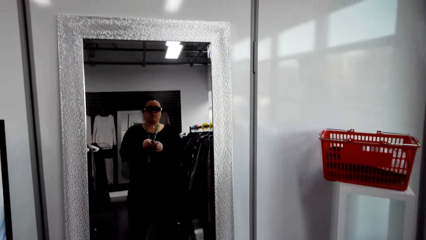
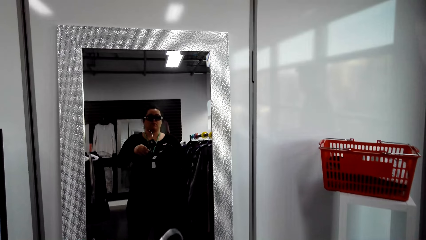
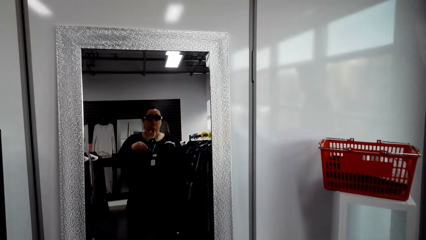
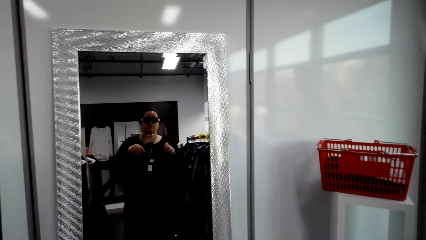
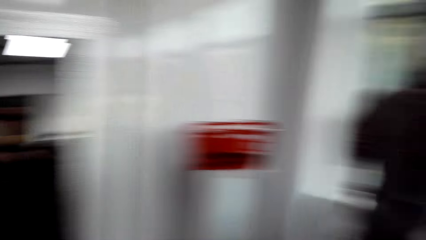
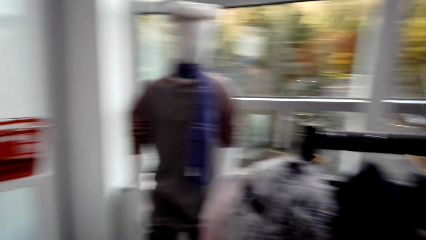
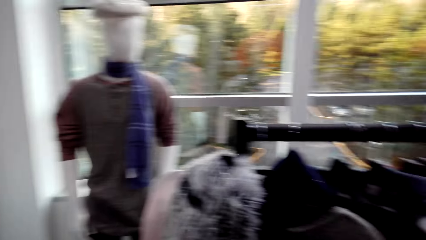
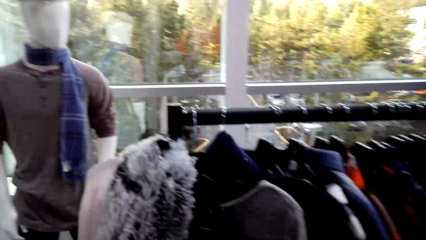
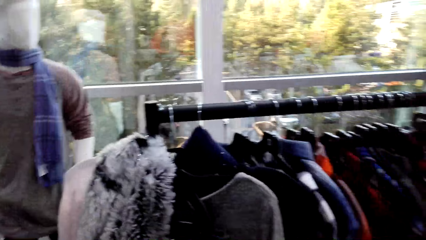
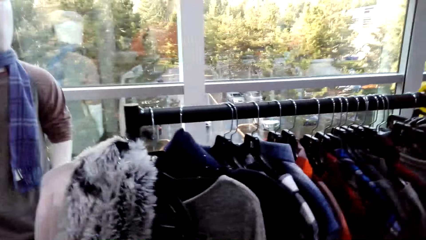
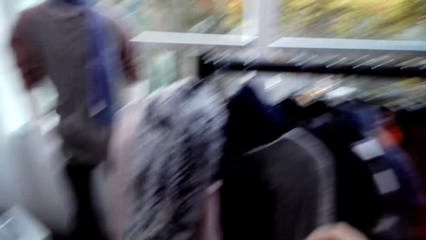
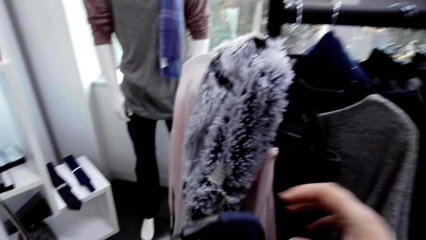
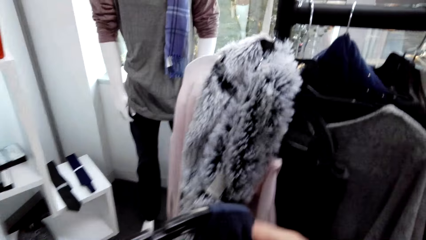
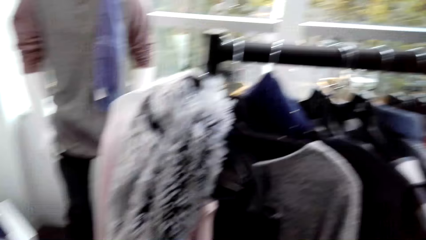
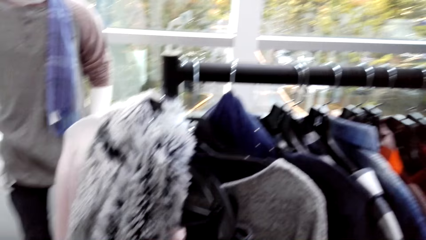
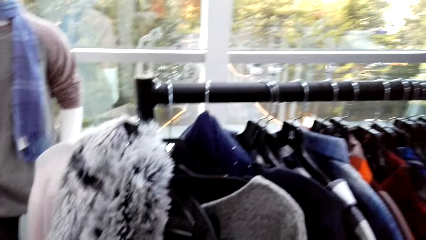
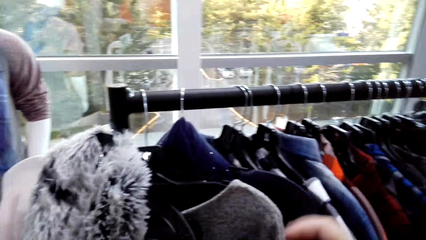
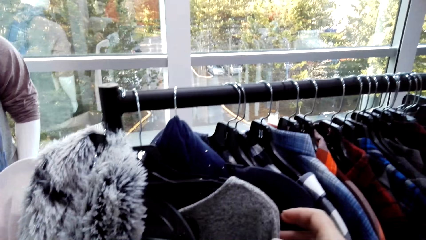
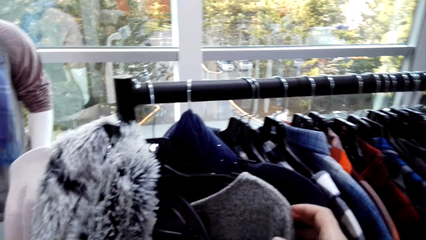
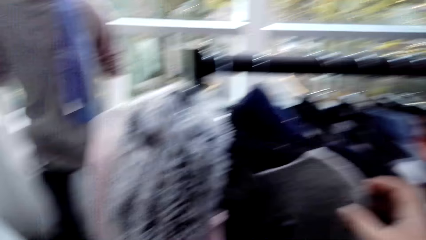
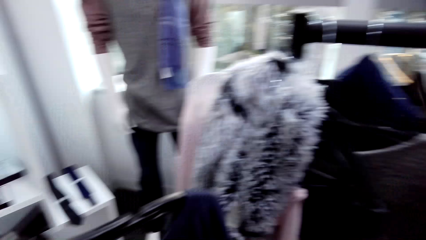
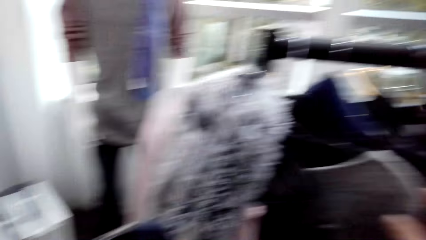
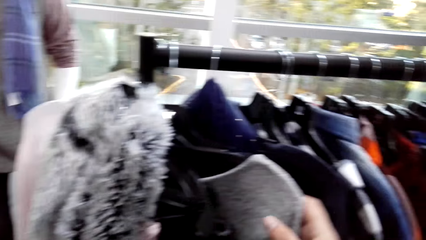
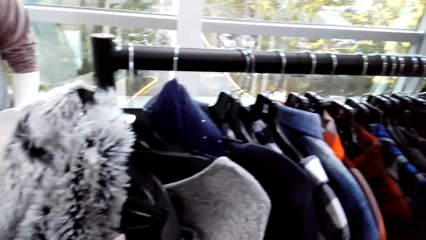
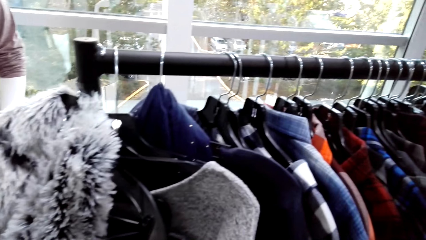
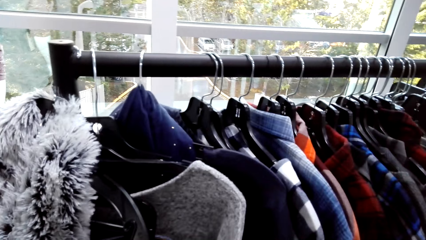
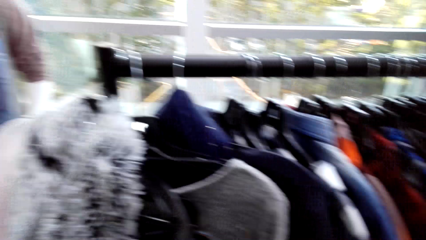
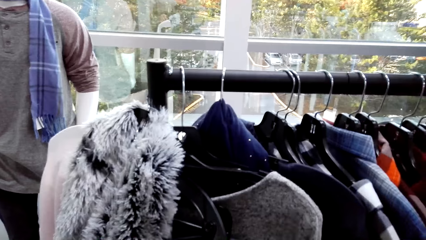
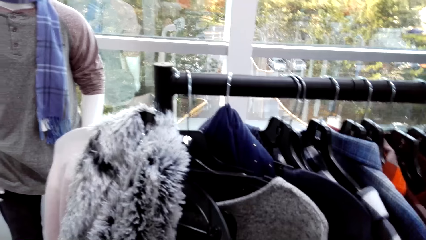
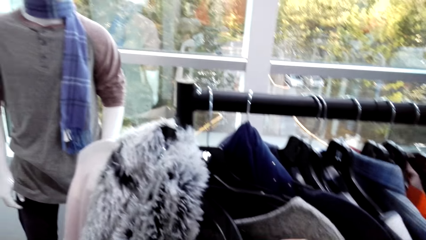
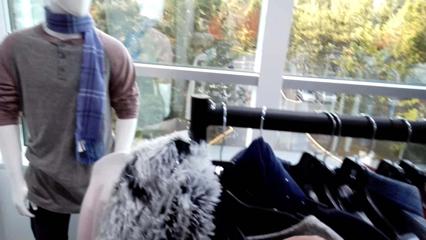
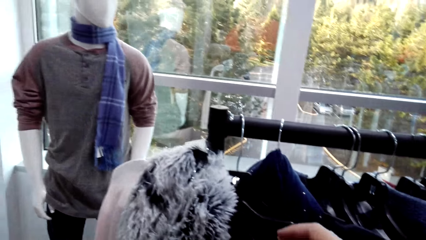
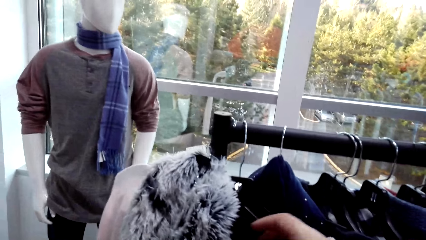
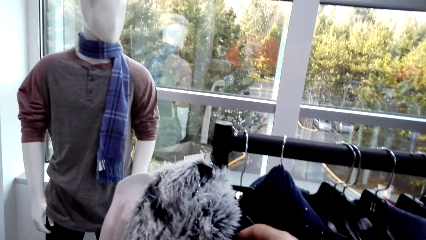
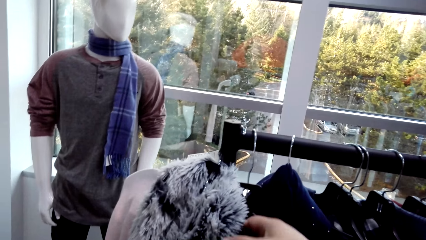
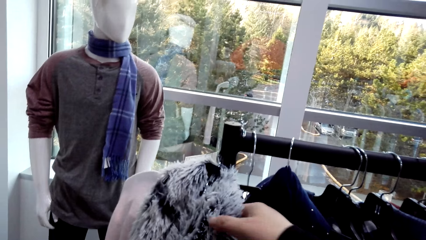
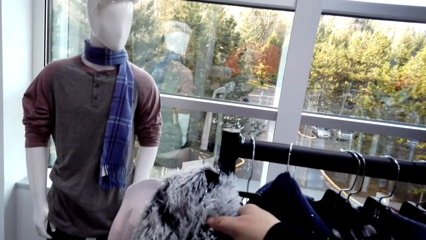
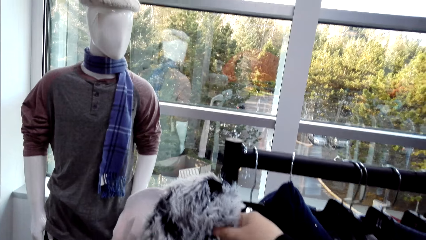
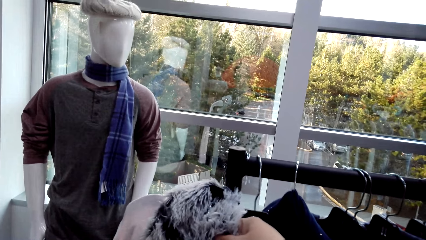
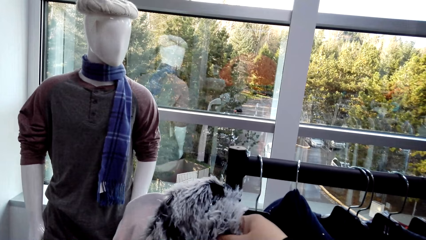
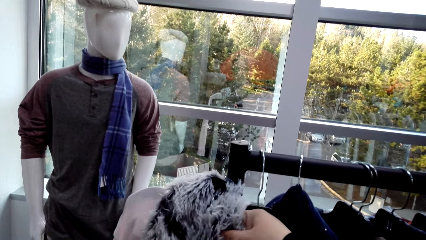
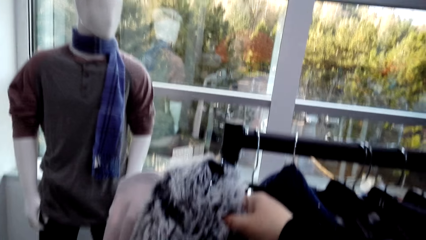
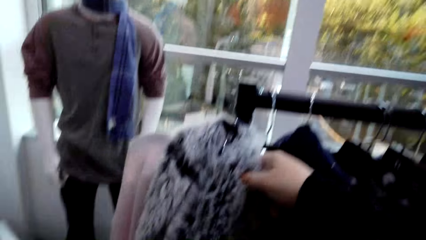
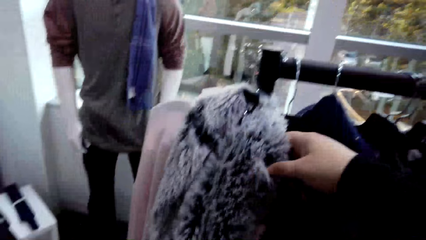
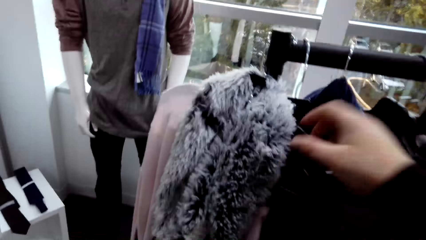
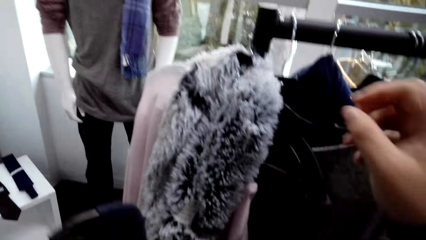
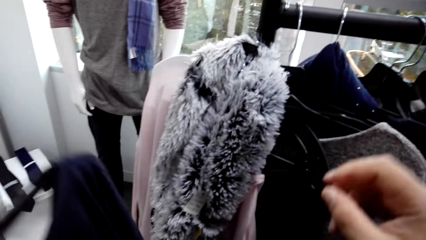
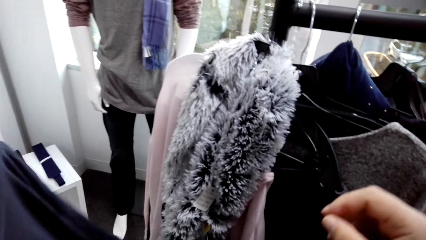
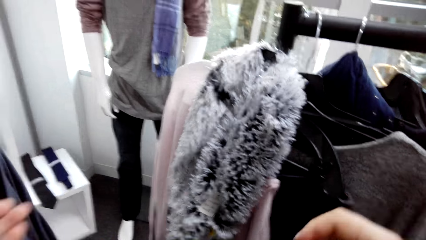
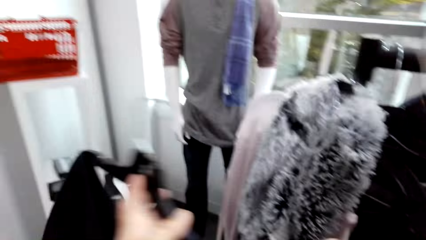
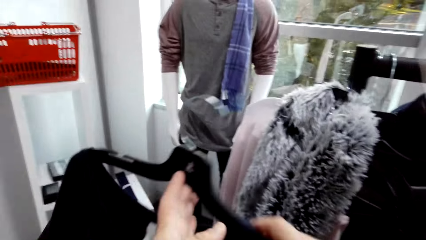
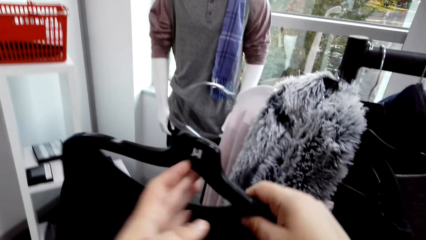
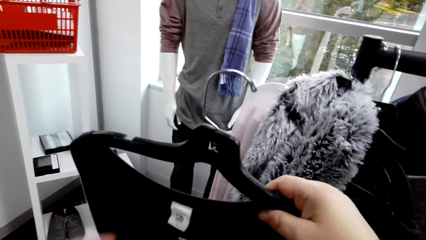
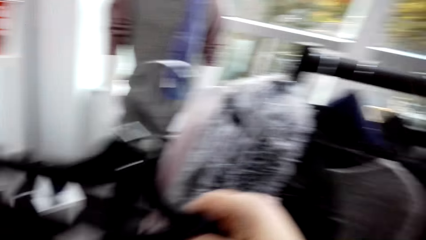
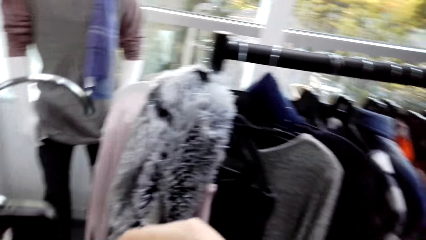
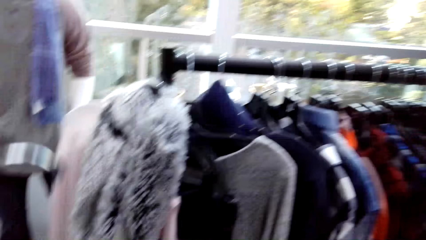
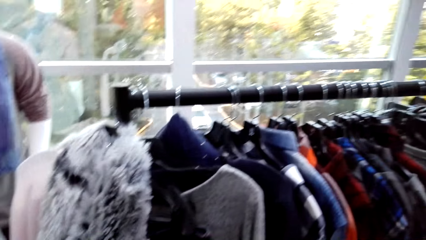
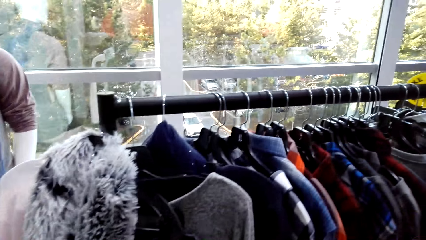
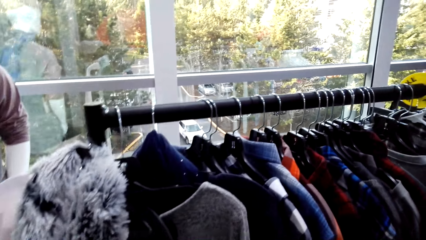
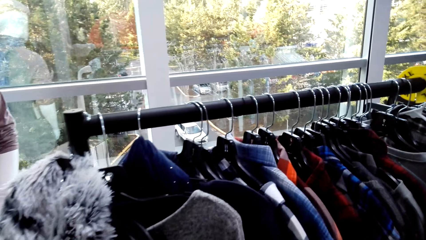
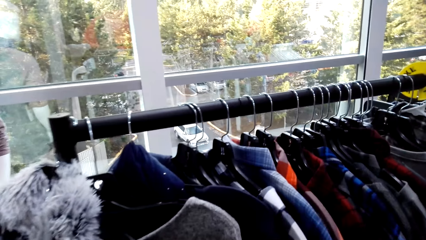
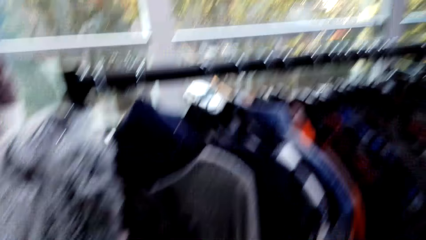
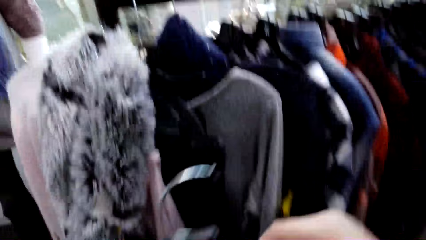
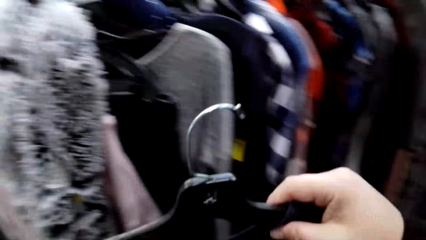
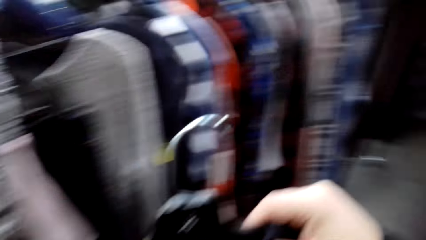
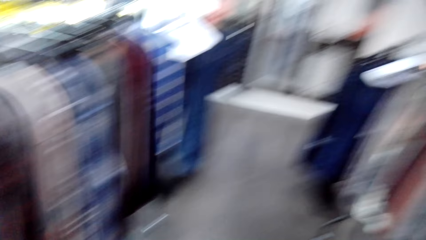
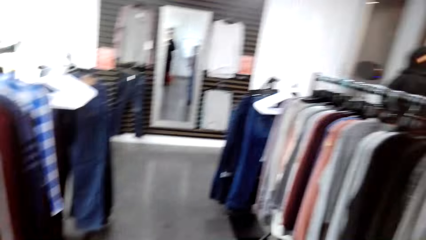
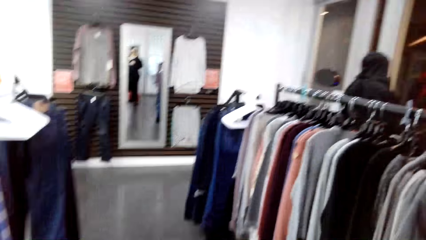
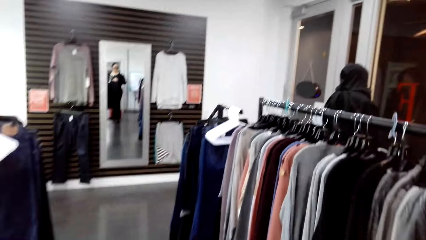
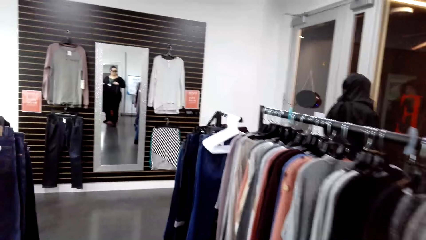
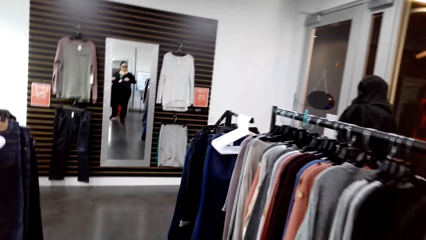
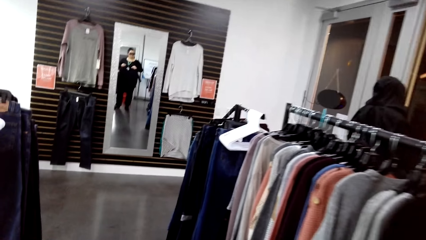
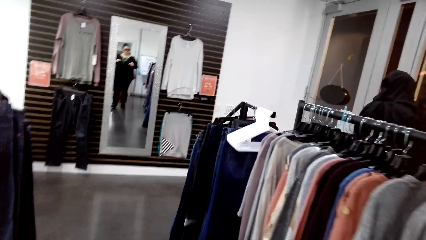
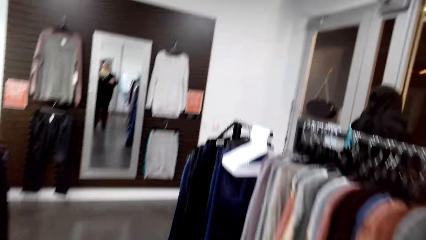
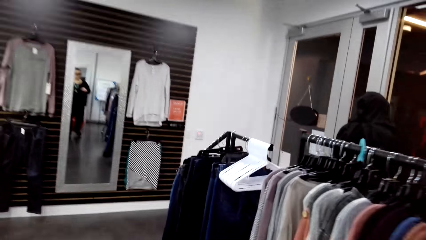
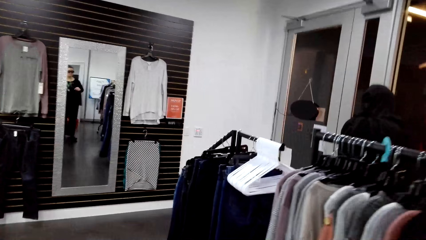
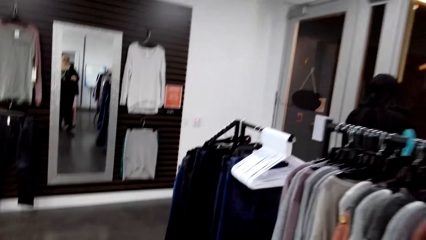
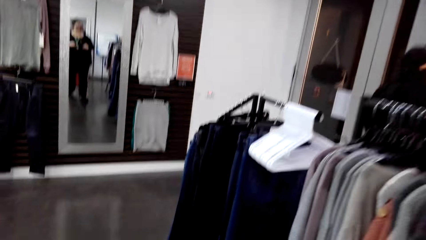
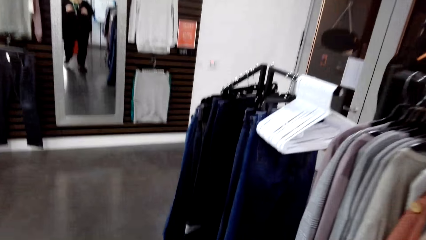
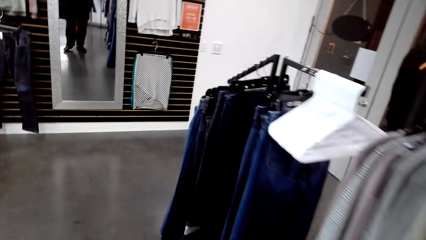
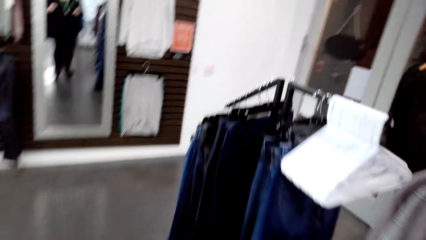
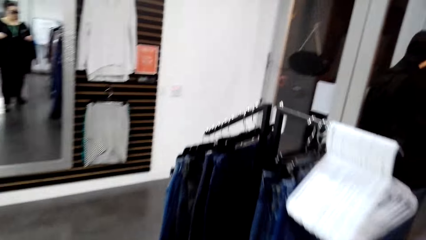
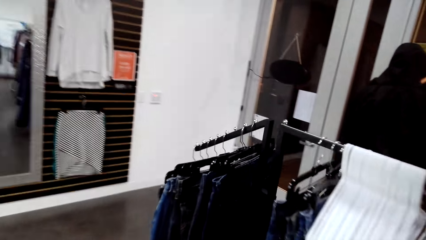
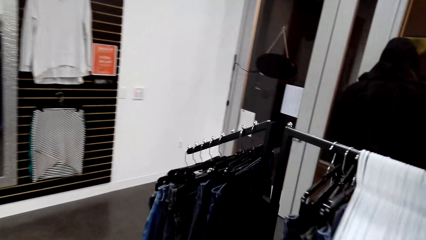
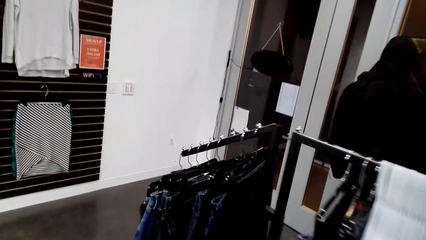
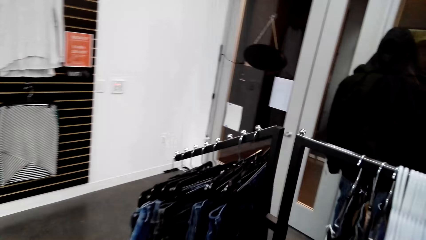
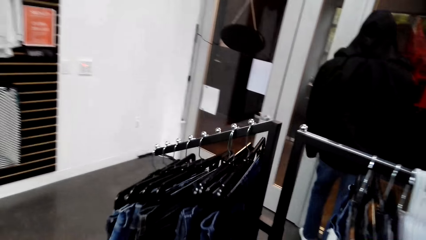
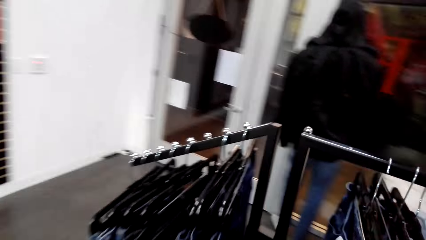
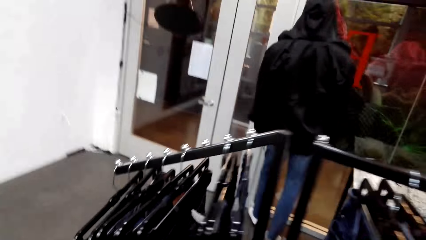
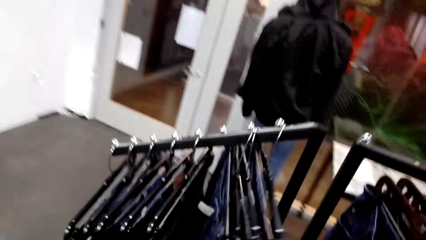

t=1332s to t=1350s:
The camera wearer looks at the mirror. They touch the cloth. They walk in the clothes shop towards the mirror.
